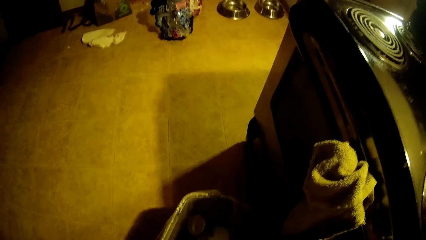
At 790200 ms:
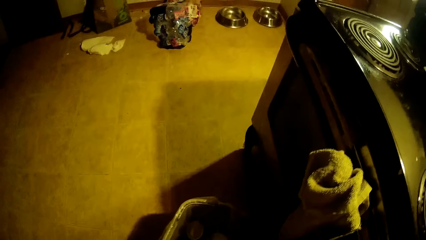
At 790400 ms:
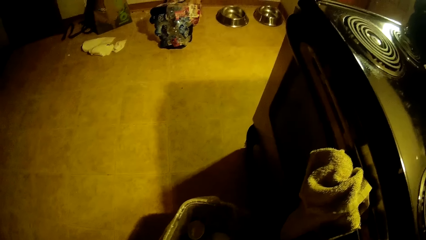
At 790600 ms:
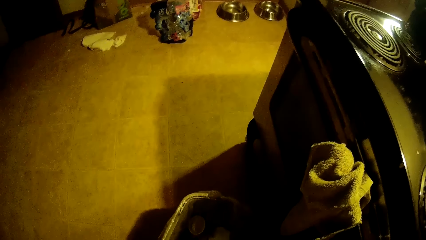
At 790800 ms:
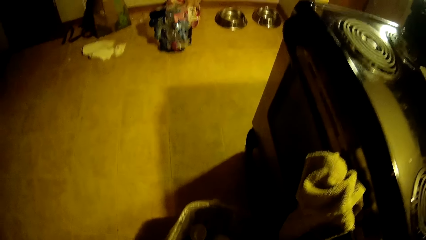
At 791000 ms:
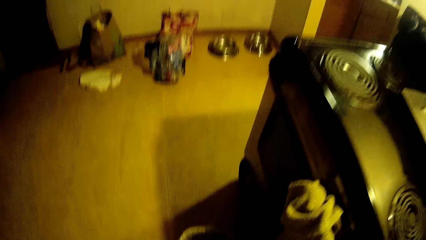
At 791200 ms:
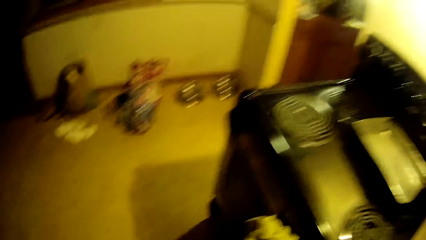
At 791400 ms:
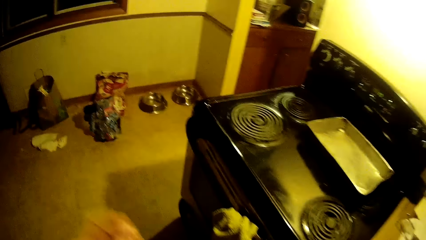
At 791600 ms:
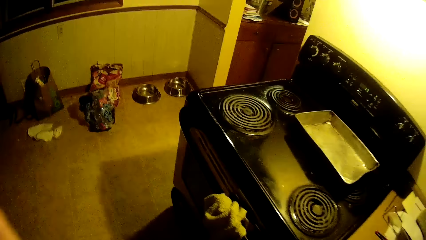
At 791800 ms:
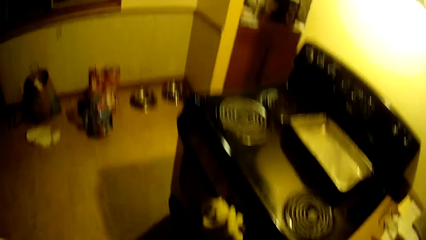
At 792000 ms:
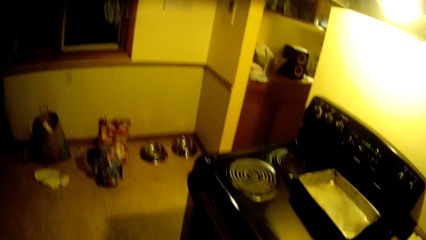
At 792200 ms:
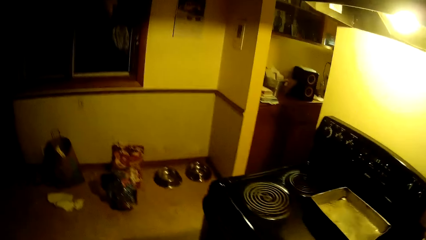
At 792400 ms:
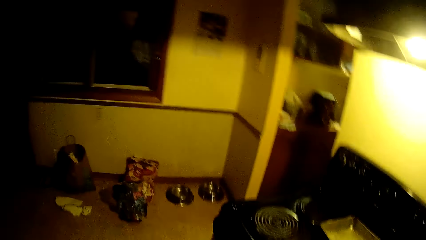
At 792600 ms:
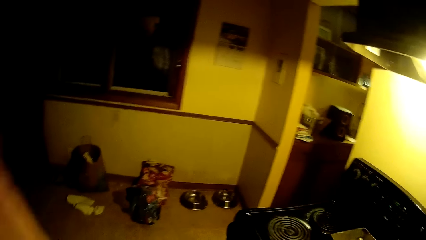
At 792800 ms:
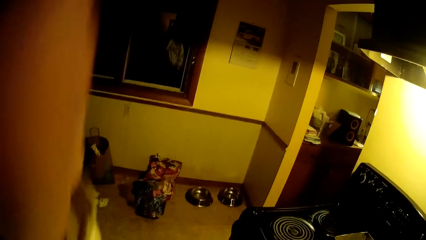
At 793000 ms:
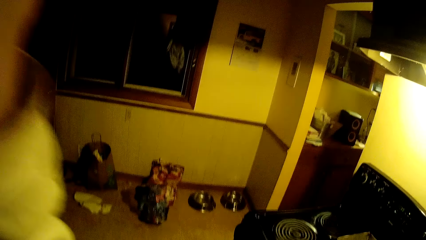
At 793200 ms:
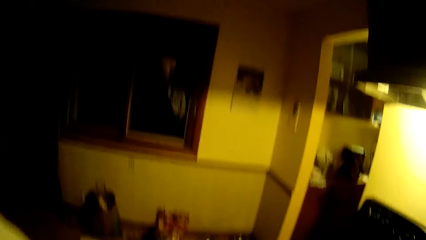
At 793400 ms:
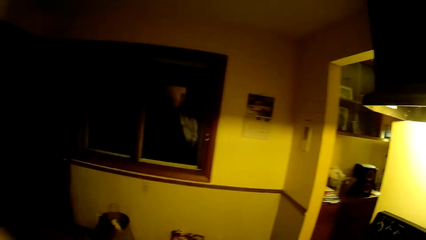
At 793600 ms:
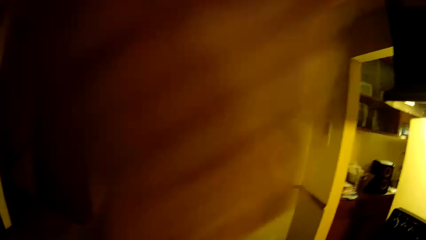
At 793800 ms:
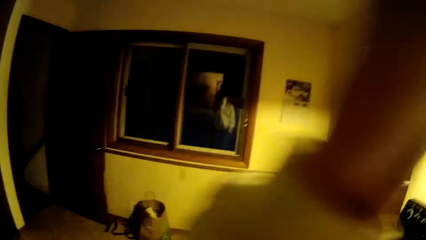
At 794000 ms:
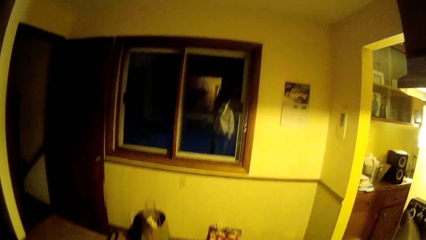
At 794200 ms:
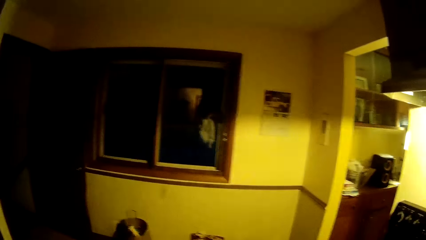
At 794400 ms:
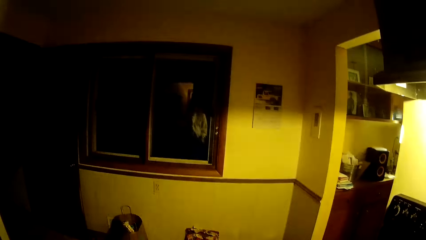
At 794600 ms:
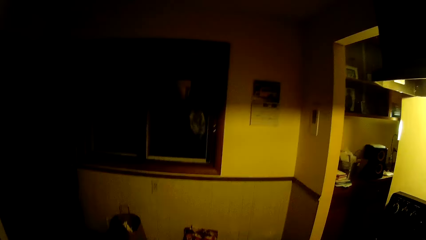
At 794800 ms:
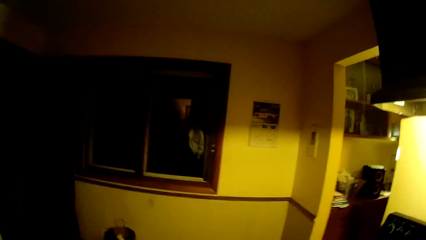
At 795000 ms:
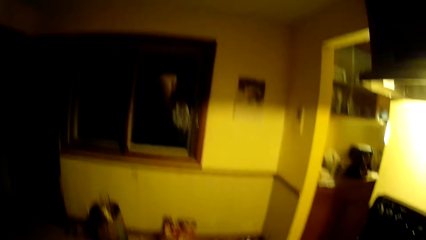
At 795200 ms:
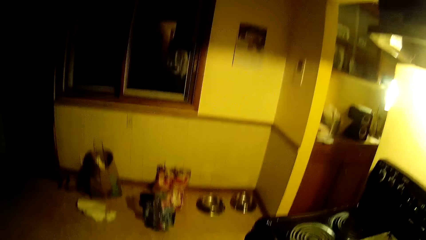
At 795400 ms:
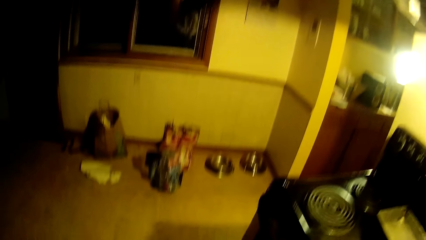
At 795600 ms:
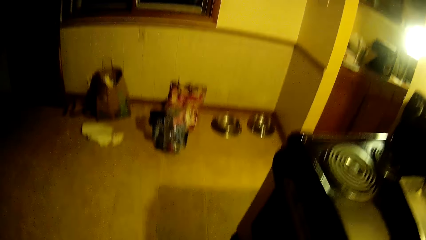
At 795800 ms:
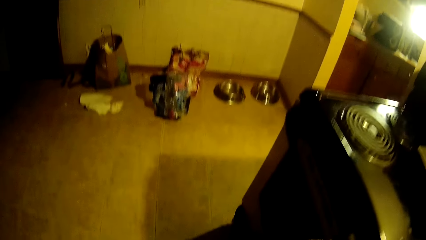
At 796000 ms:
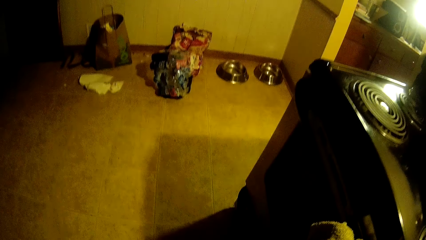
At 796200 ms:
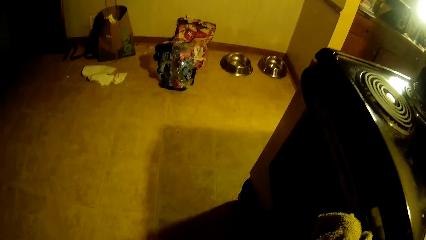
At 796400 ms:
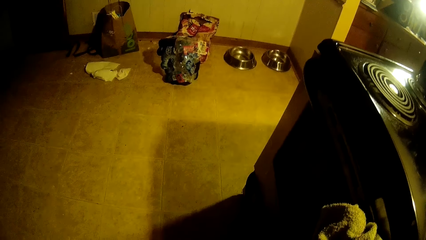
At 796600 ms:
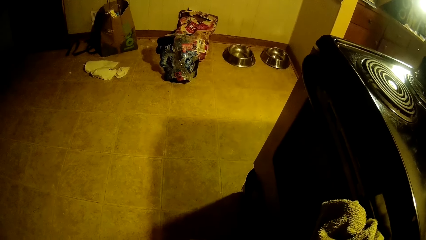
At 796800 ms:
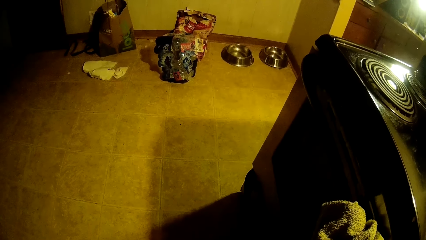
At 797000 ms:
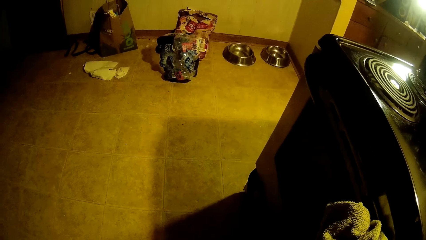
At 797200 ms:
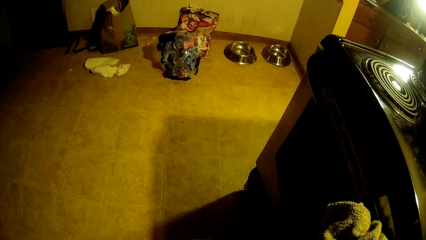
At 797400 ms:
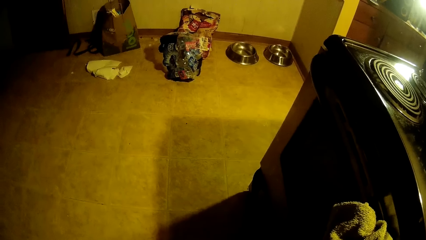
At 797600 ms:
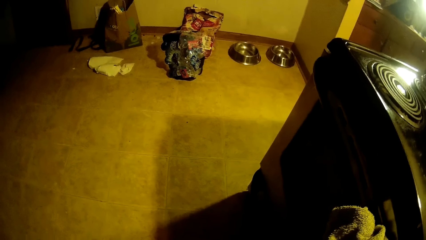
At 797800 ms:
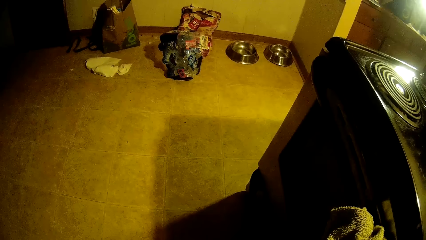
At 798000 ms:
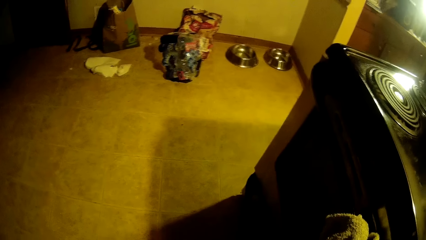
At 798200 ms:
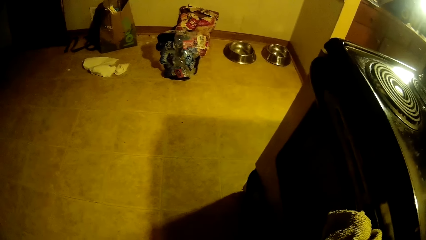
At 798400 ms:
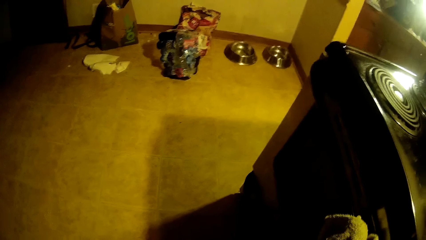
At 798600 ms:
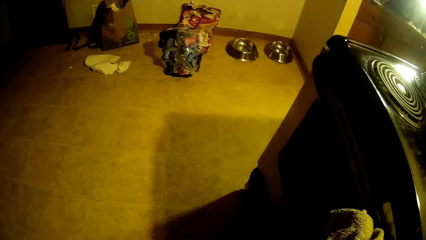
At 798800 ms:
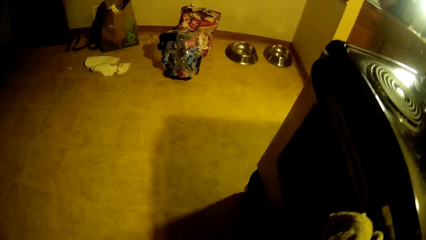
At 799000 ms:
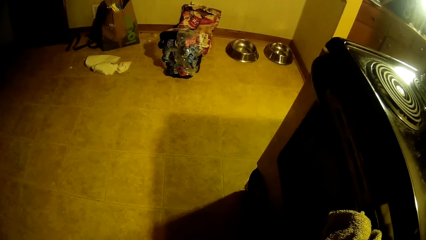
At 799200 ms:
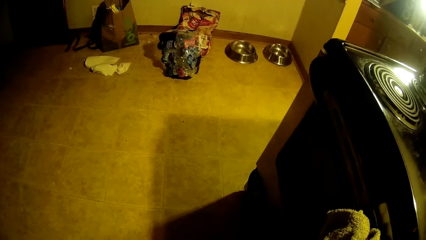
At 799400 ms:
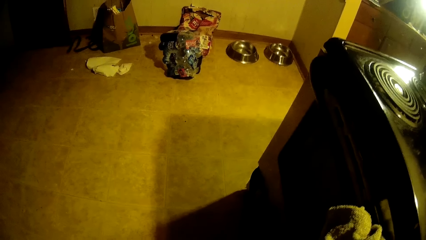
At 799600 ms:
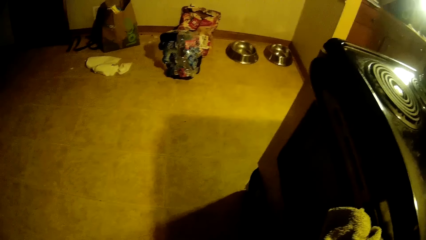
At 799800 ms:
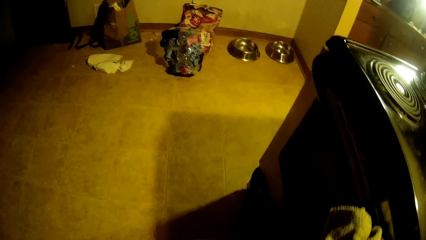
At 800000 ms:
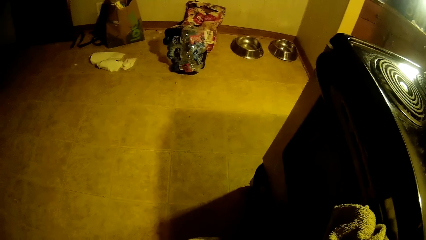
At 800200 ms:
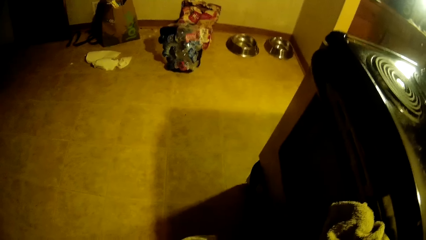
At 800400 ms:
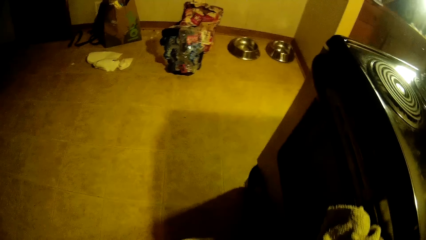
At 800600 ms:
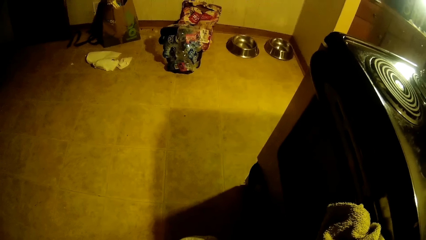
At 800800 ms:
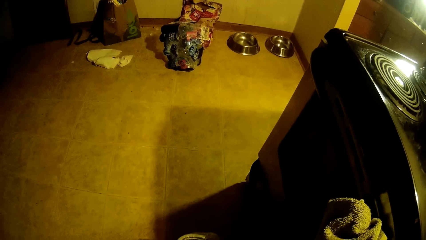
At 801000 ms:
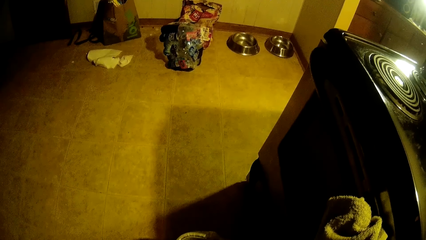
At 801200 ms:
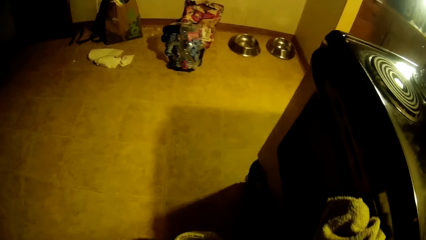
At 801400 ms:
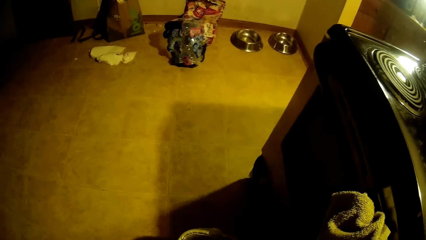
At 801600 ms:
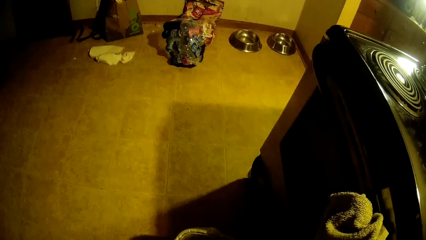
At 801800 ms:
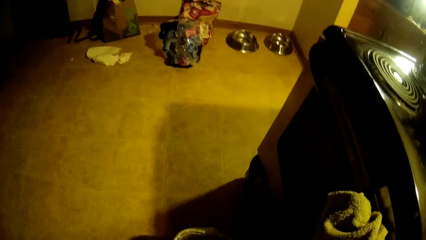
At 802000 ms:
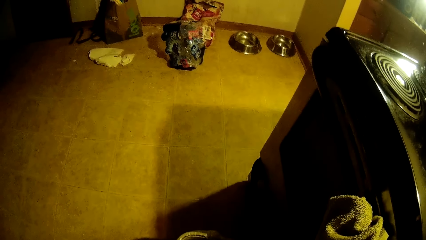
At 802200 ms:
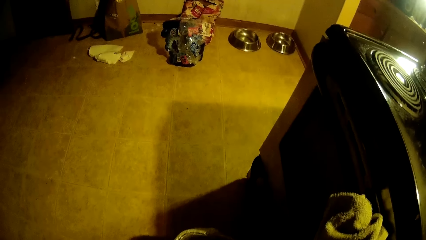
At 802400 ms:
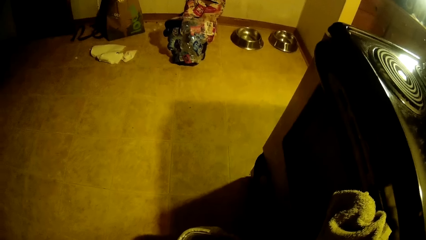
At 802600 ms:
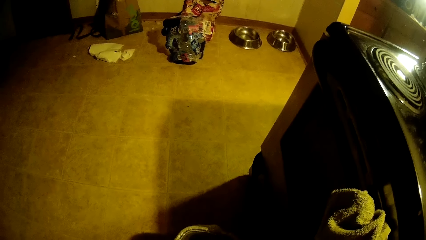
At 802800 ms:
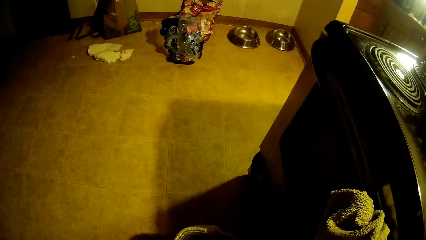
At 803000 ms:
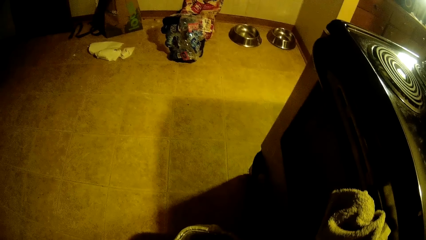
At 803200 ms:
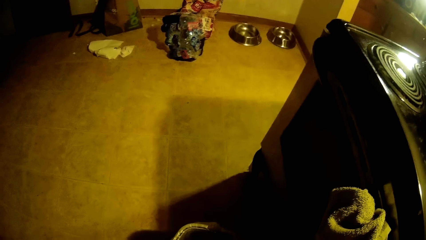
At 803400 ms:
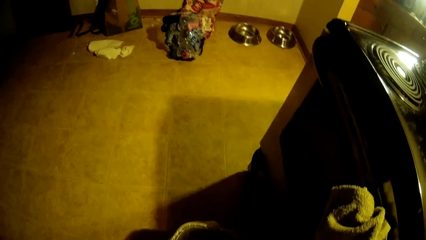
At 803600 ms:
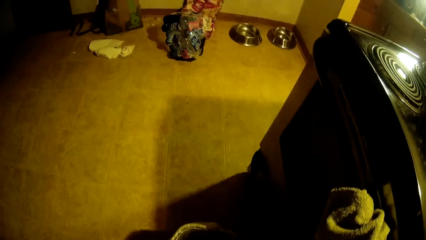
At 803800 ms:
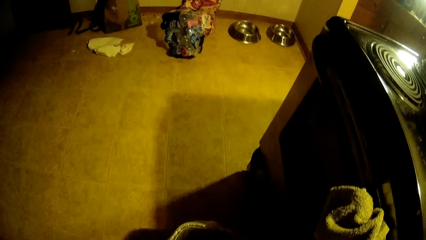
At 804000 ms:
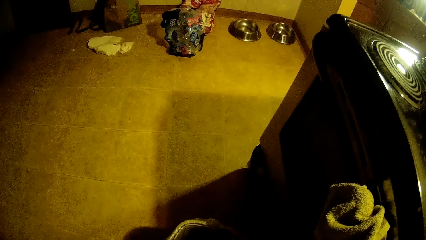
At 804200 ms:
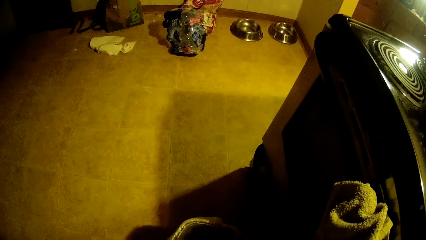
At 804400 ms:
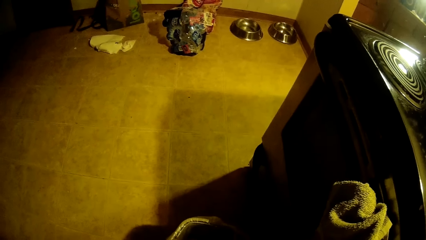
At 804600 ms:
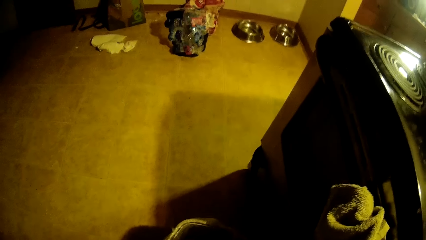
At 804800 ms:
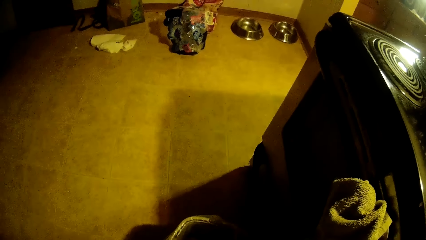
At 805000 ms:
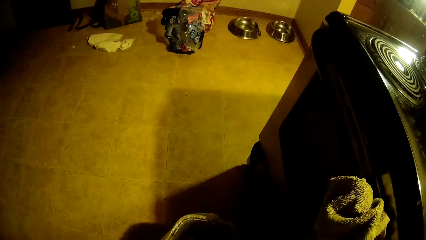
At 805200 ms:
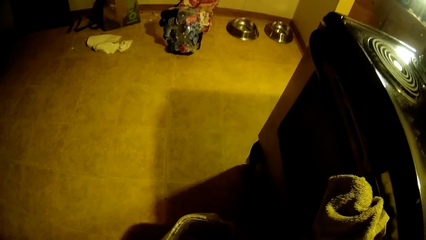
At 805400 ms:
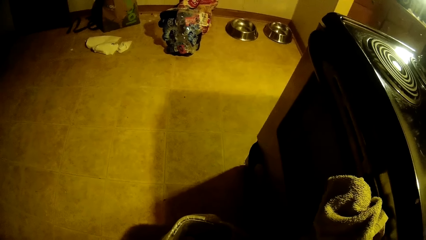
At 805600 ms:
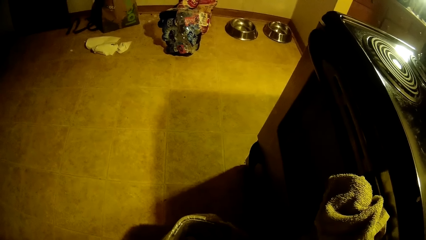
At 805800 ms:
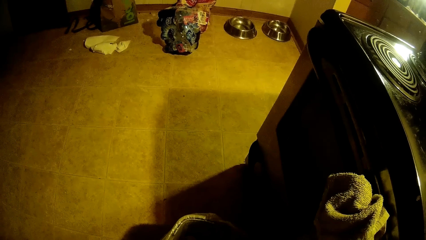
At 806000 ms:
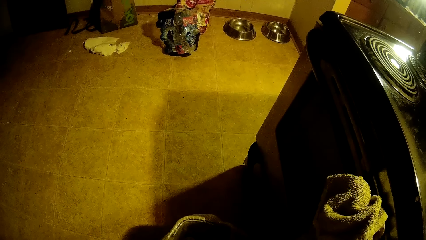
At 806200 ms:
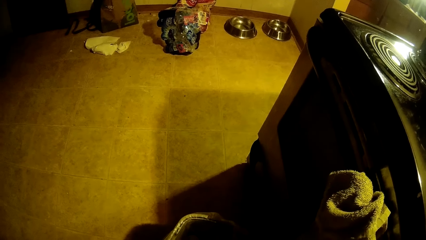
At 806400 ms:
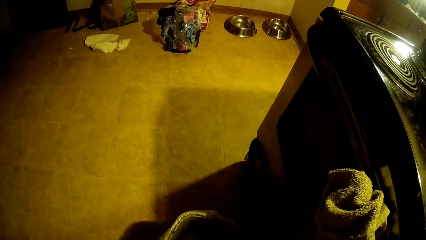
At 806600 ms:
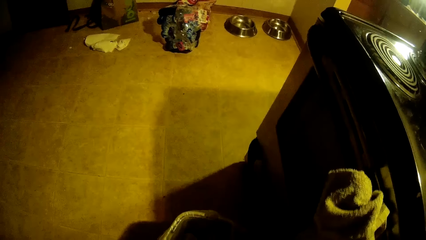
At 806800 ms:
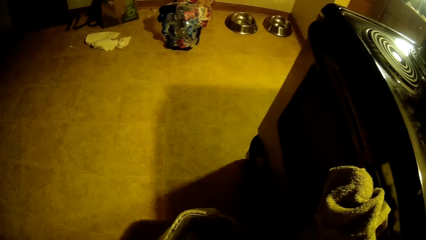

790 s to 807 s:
The camera wearer lifts their hand. They adjust the camera on their head with their left hand.
